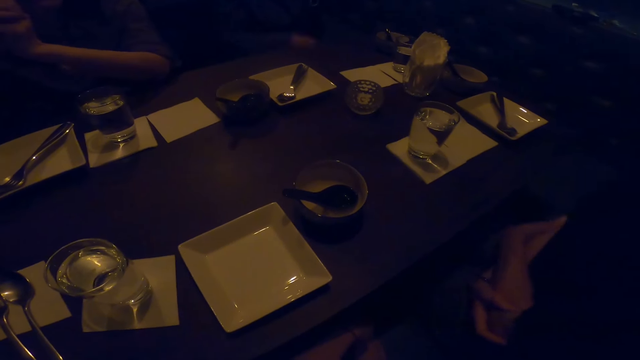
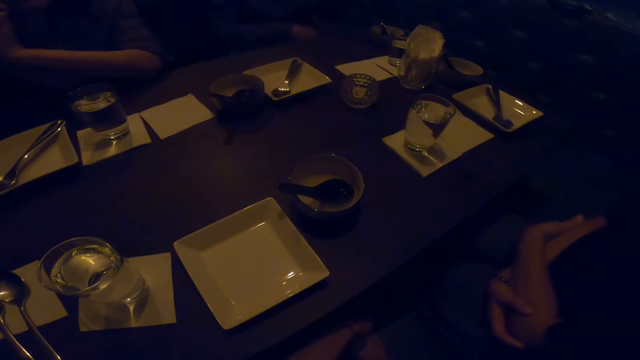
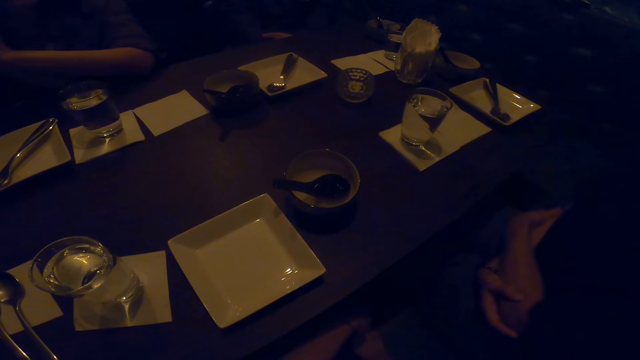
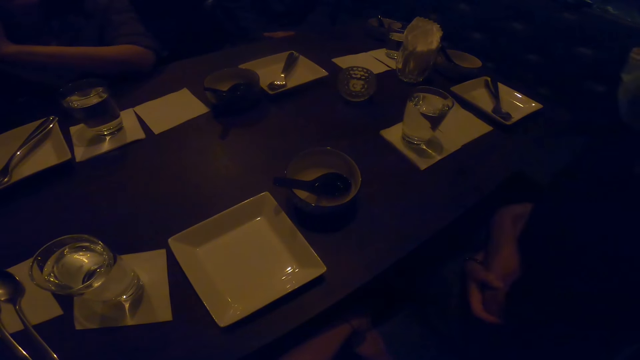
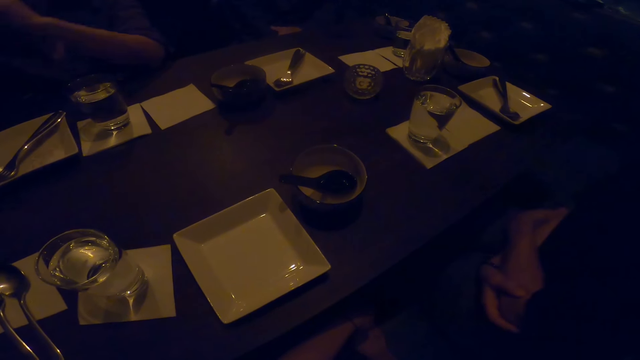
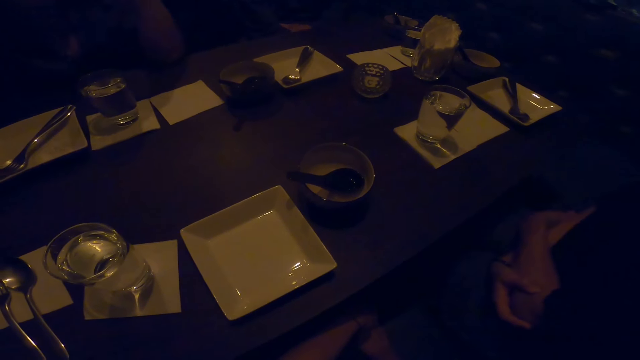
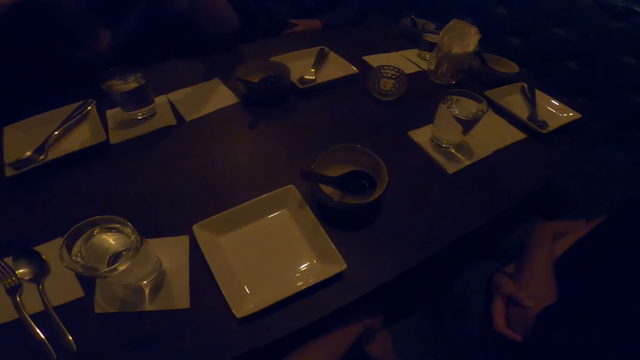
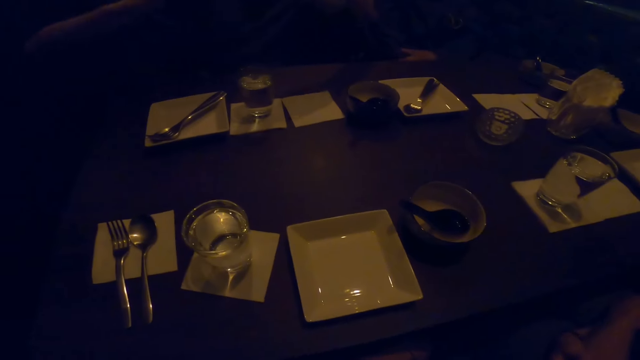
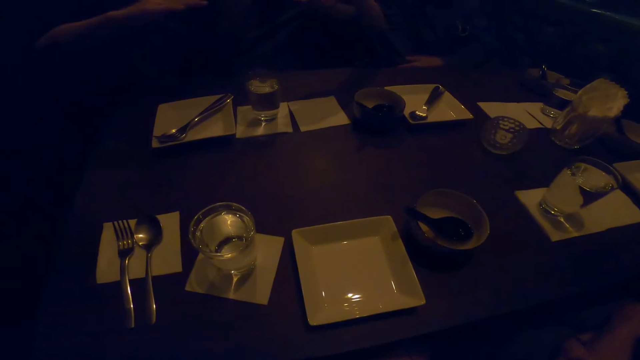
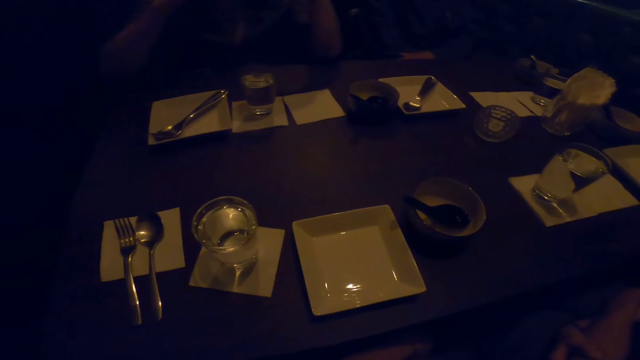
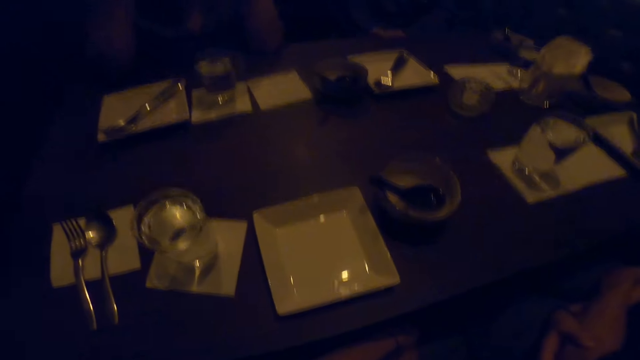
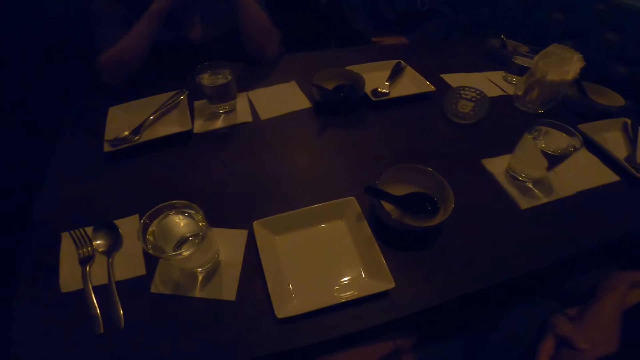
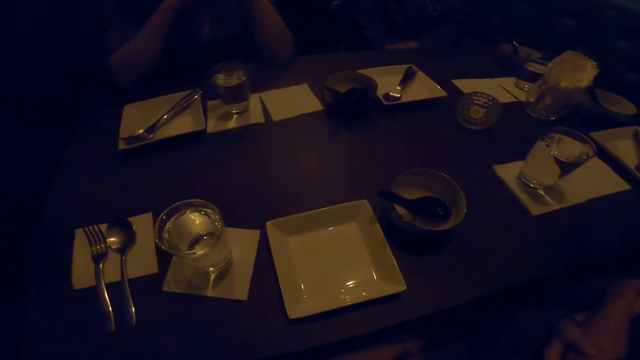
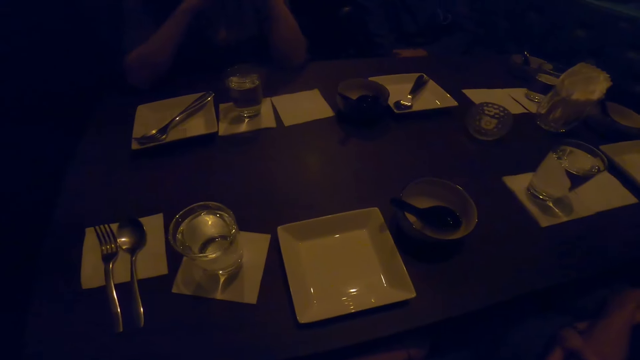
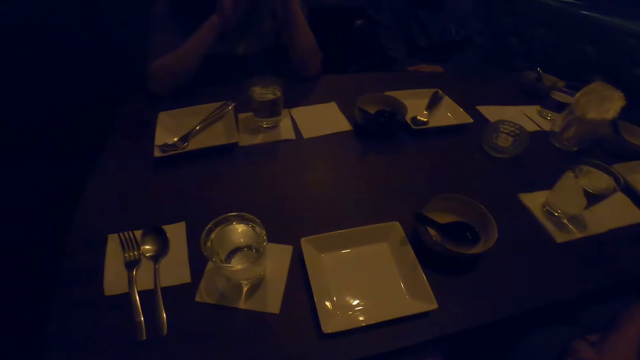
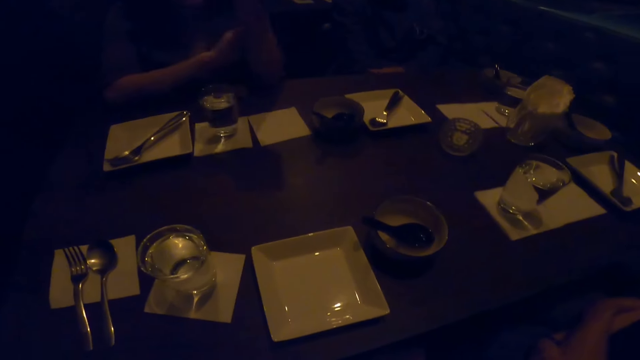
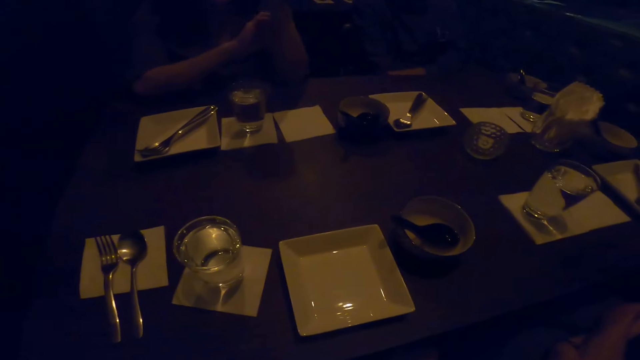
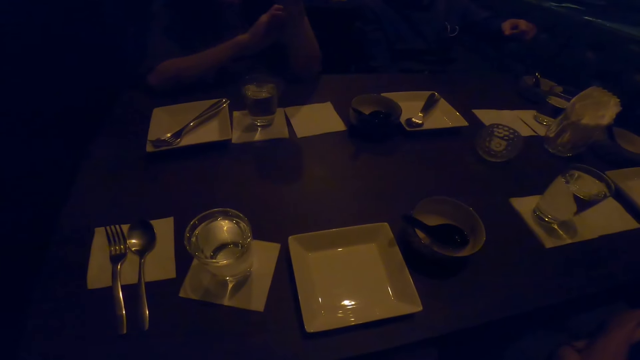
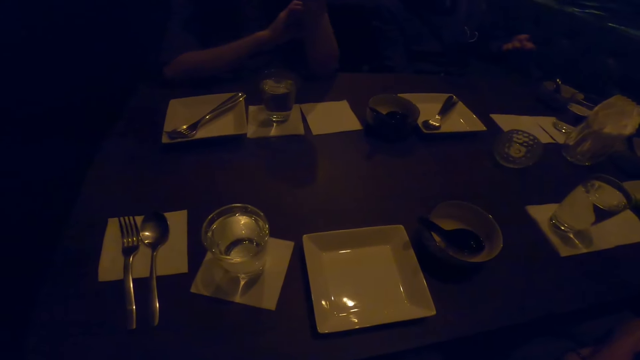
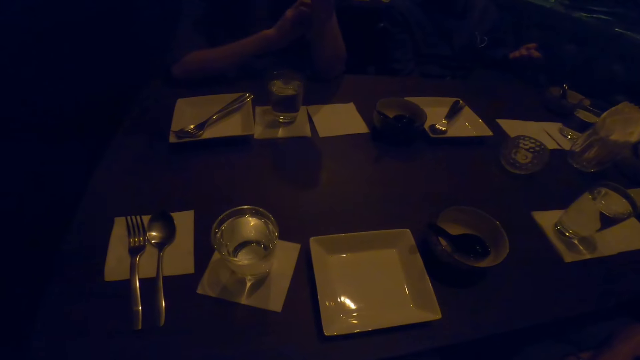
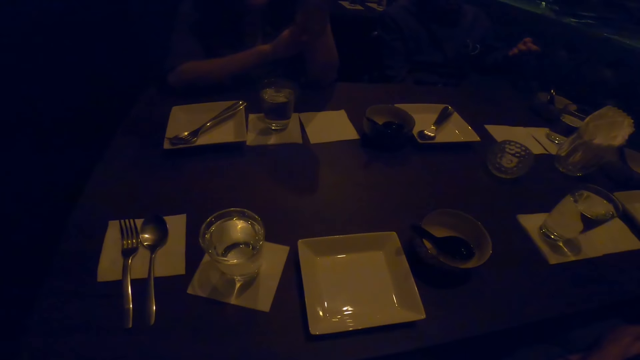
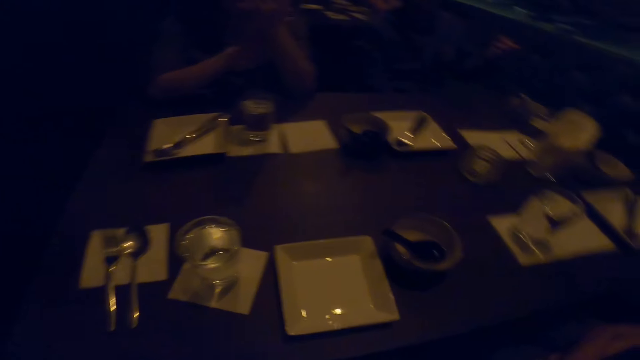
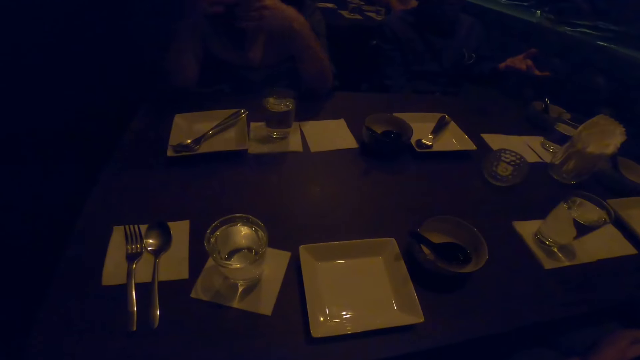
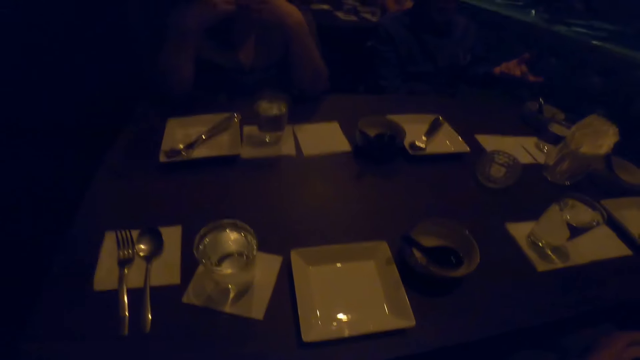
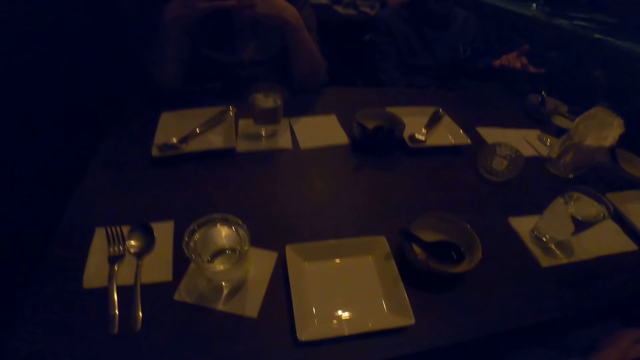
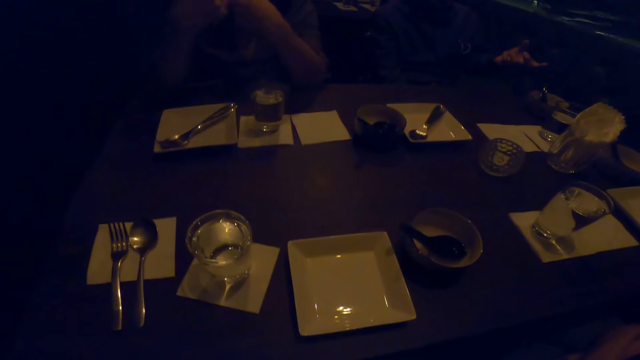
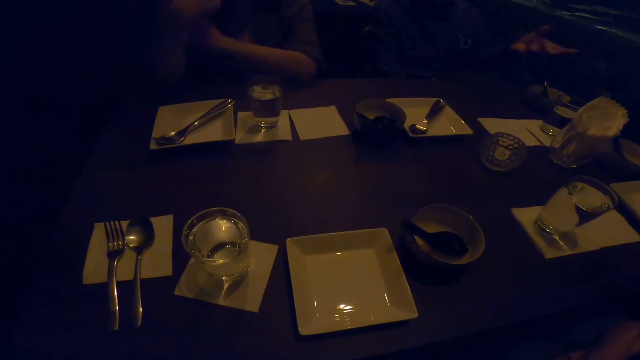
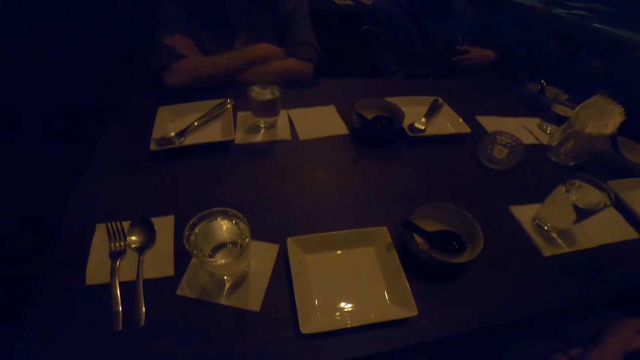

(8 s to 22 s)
A woman converses with the camera wearer, another woman and a man. The first woman and the man converse.

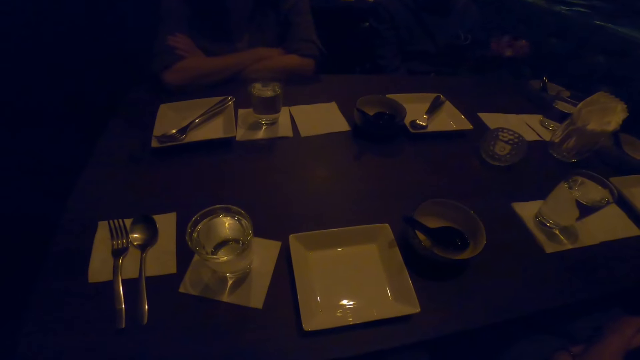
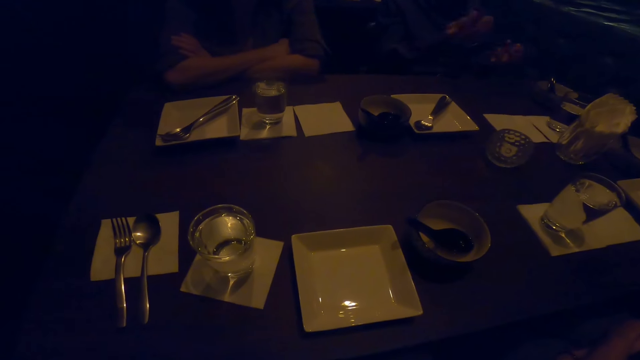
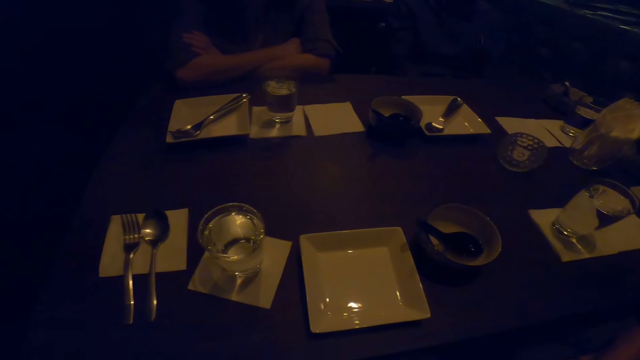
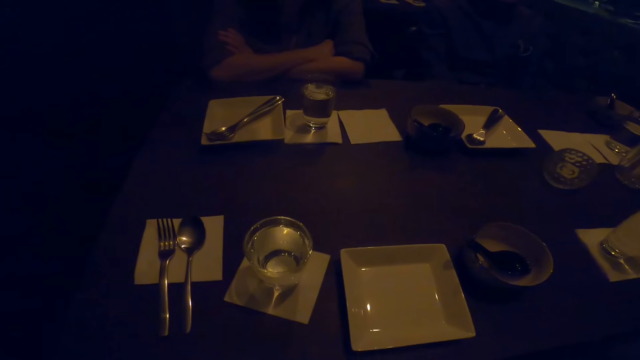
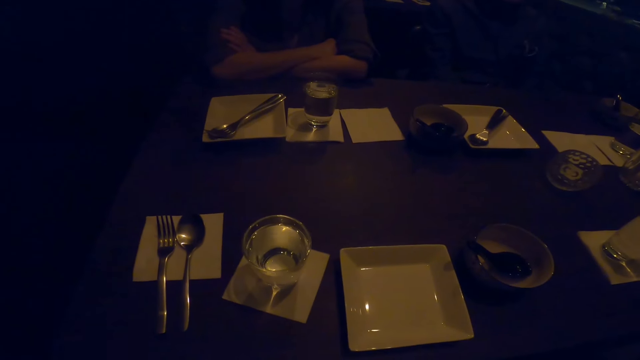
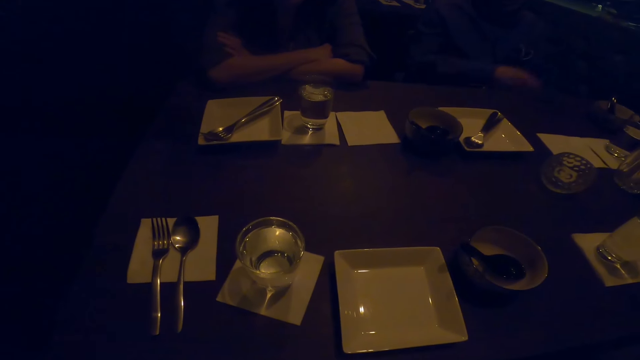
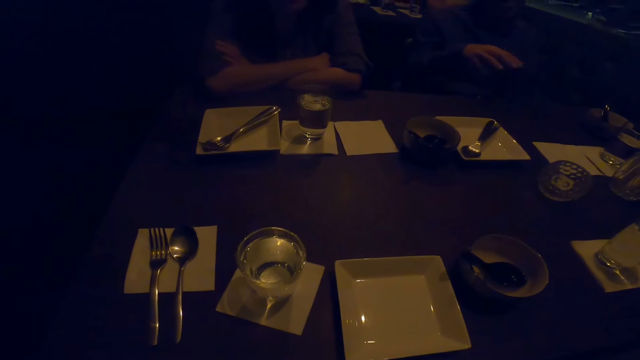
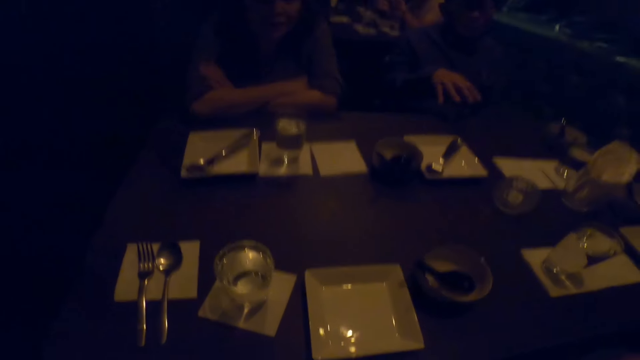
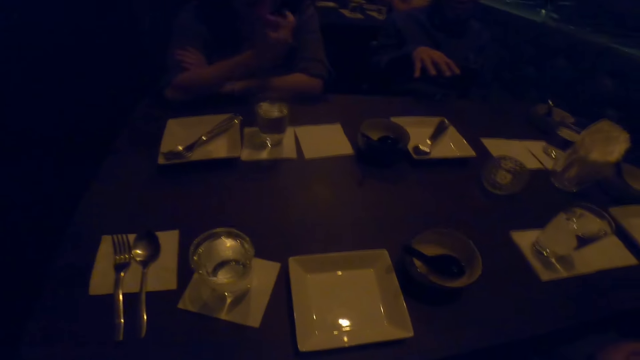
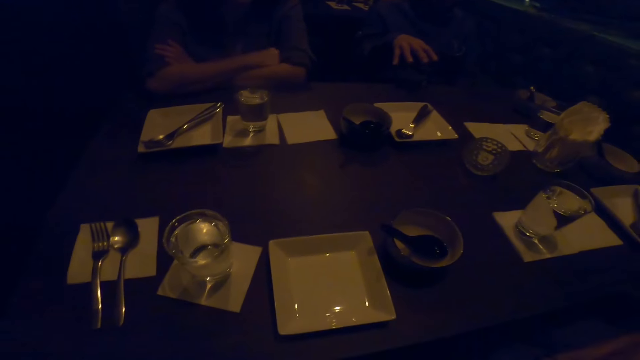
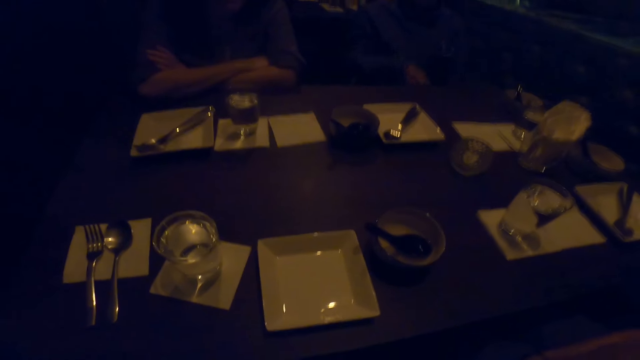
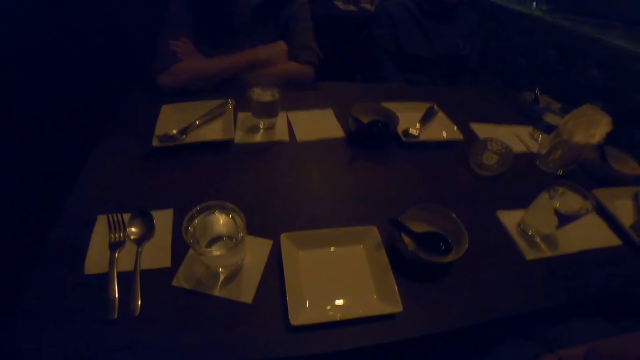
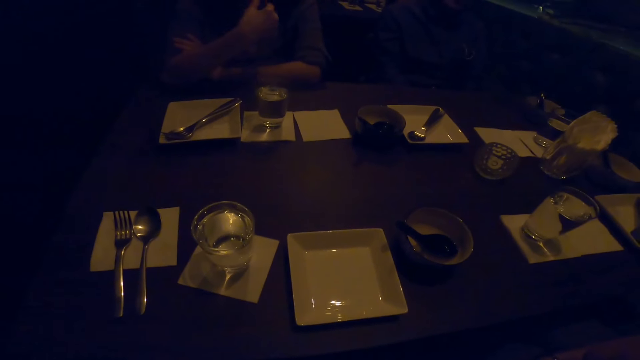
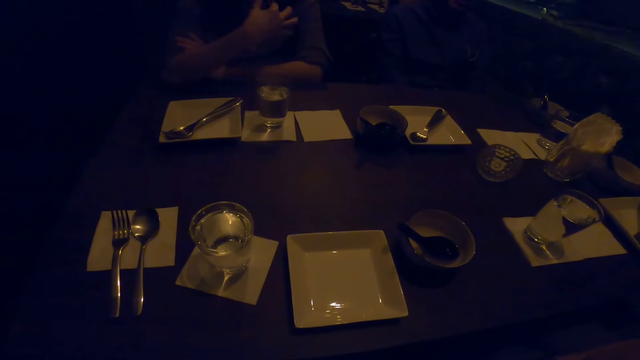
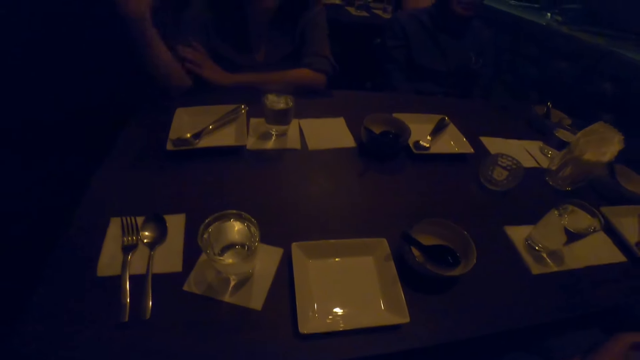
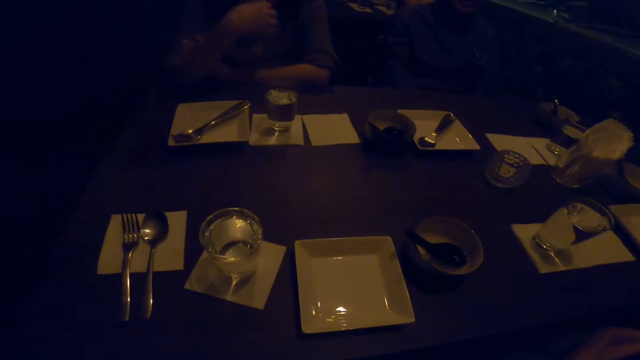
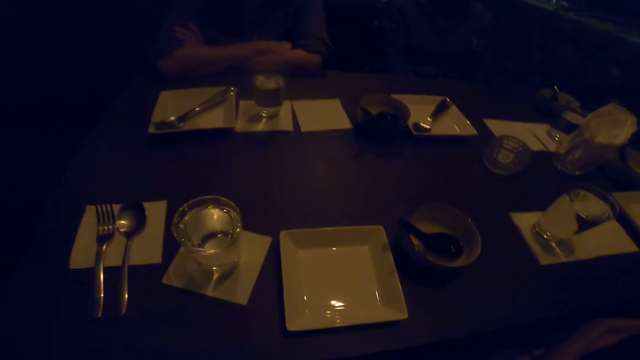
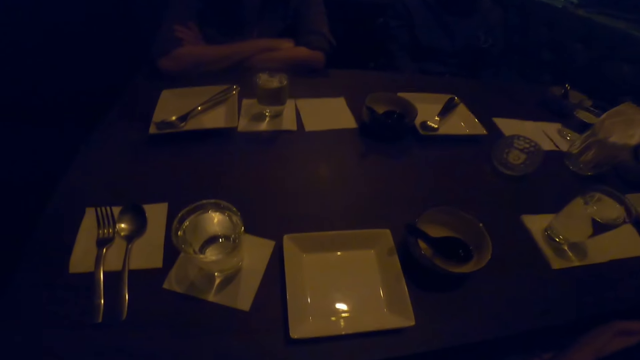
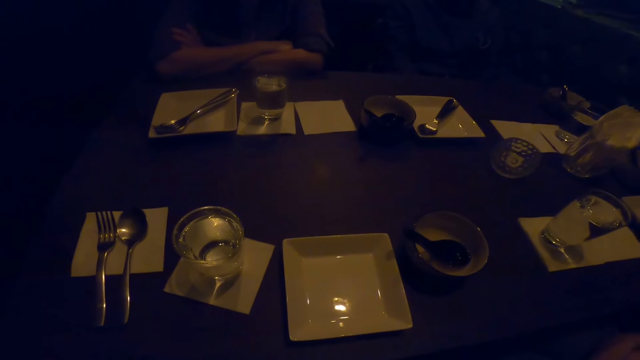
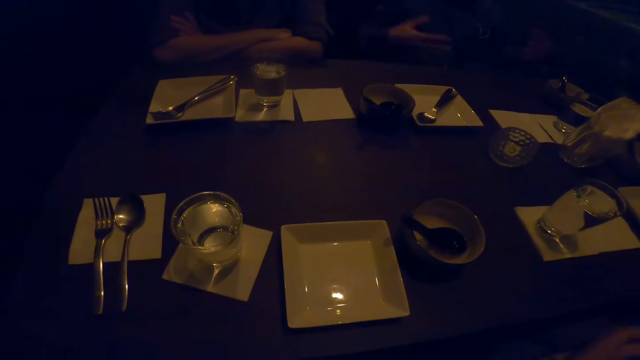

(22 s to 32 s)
The man demonstrates. The first woman demonstrates.
